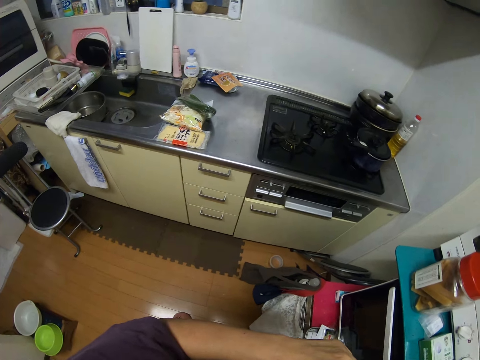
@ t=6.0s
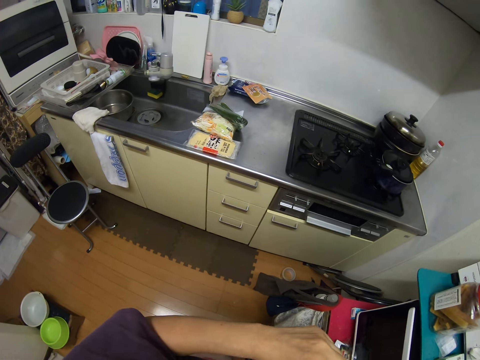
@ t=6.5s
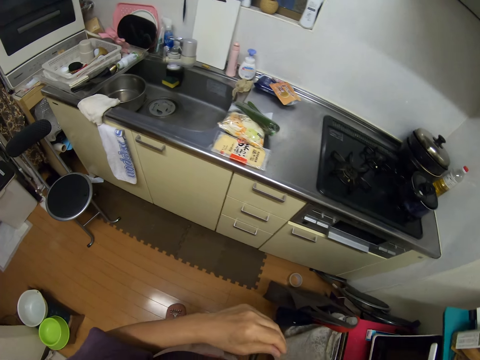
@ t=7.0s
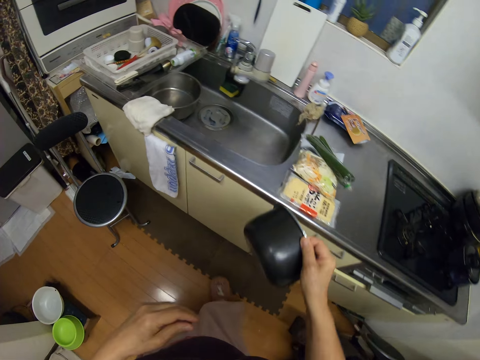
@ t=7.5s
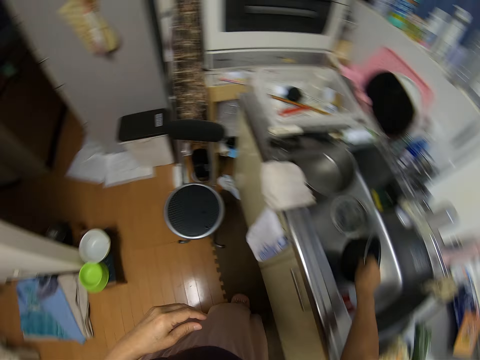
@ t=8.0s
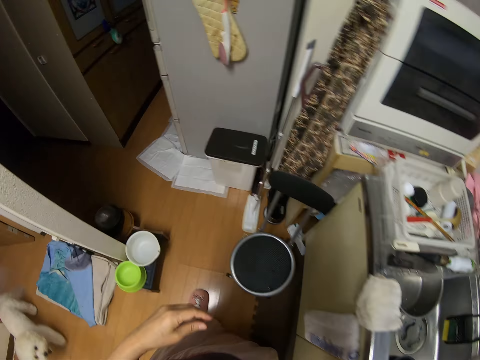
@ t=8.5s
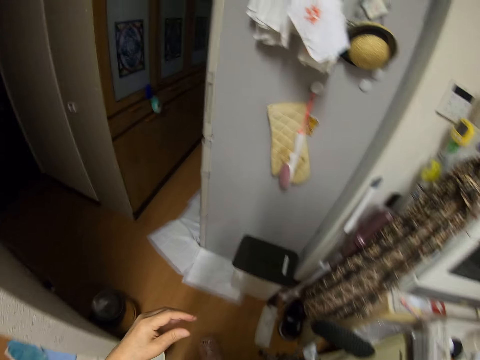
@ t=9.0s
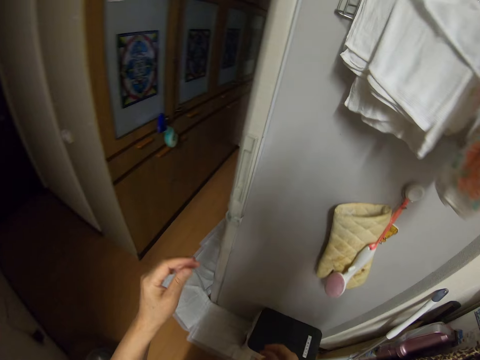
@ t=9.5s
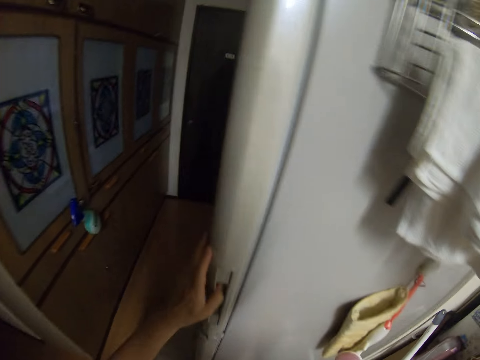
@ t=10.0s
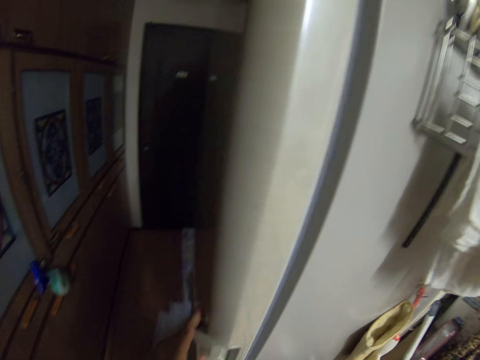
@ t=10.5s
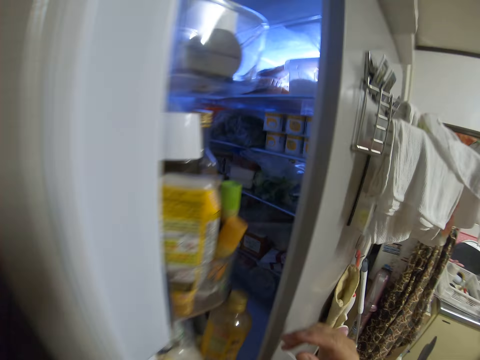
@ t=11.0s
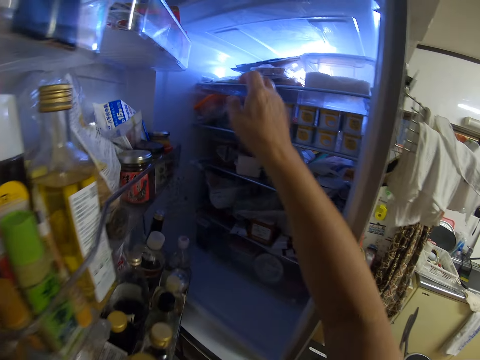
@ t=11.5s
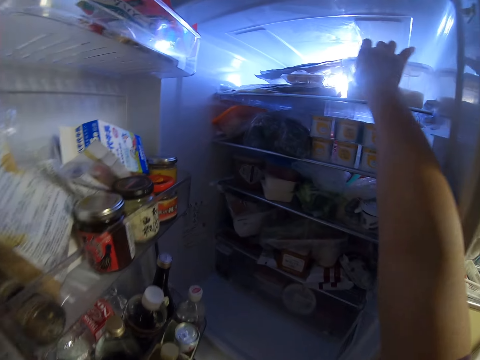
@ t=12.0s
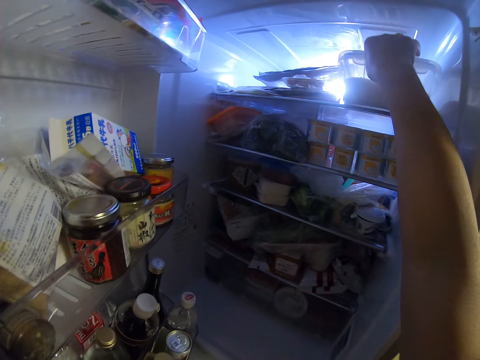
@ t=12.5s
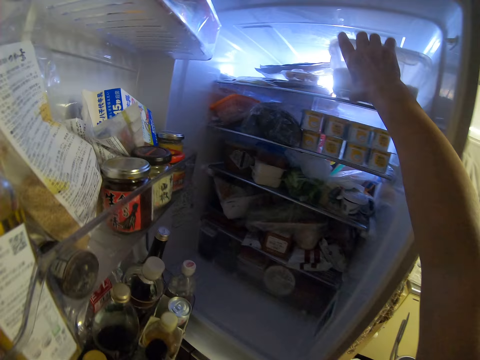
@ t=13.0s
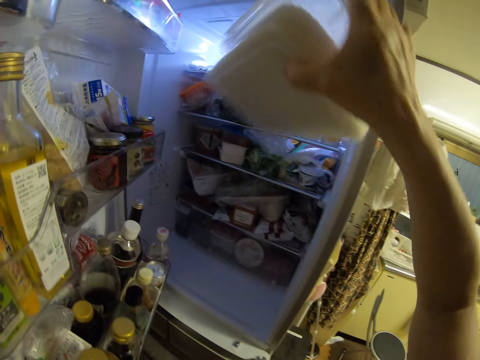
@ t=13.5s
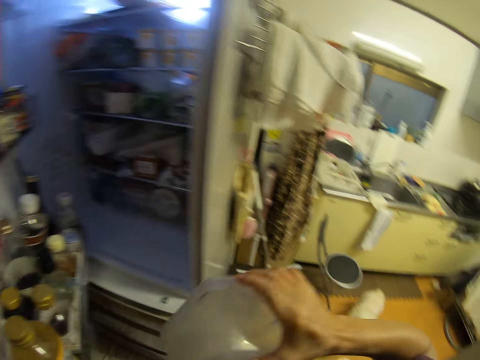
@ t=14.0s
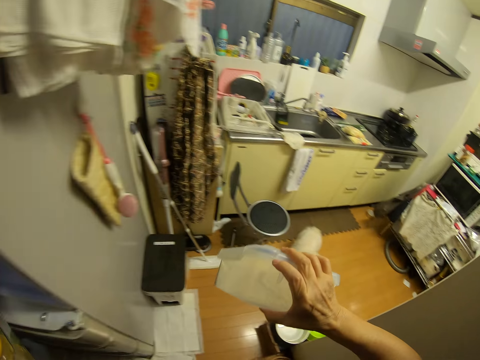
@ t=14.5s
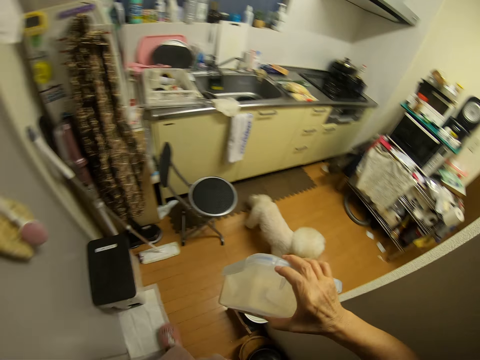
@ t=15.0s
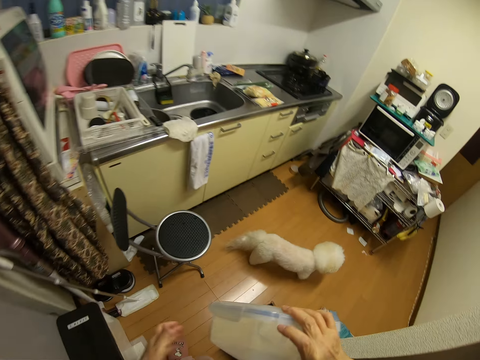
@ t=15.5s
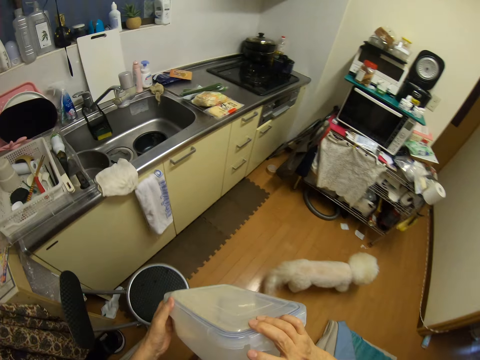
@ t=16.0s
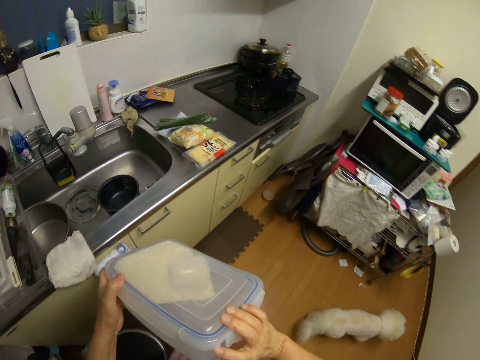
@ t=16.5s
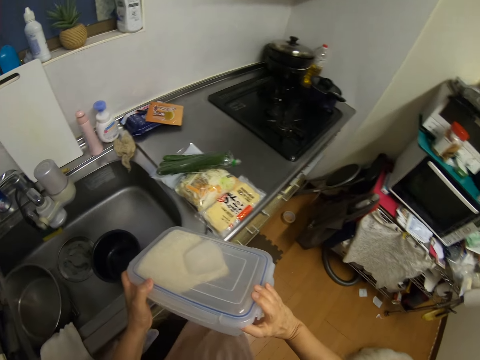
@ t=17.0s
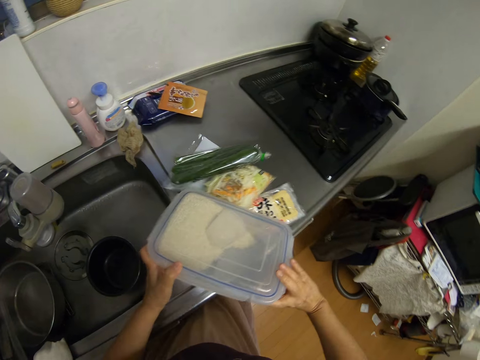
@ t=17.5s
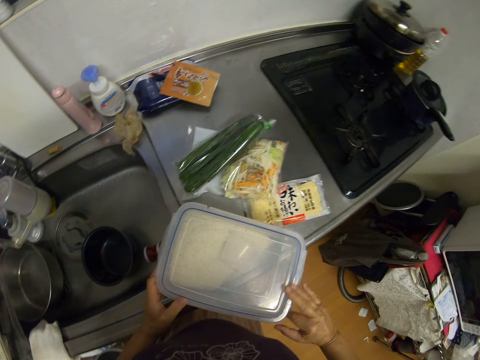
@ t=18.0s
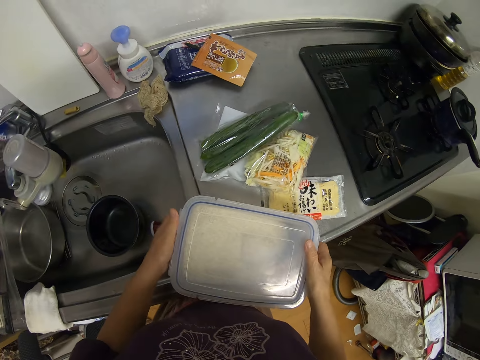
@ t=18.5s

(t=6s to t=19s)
The camera wearer moves to the sink. They hold a pot. They drop the pot into the sink. They walk towards a fridge. They open the fridge. They bring out a plastic container of rice from the fridge. They close the fridge, move to the counter, and drop the container on the counter. They move the container on the counter. They use the plastic container of rice to move the vegetables on the cabinet.

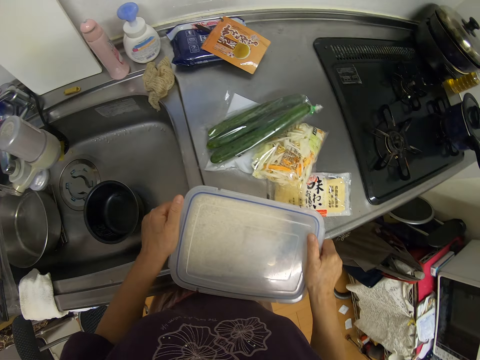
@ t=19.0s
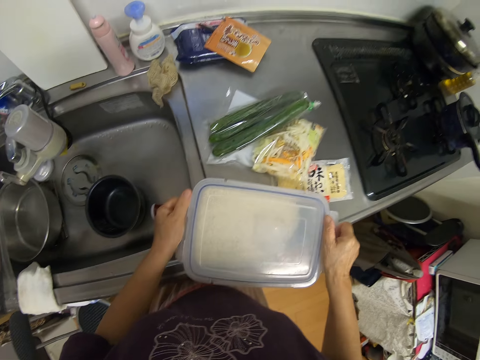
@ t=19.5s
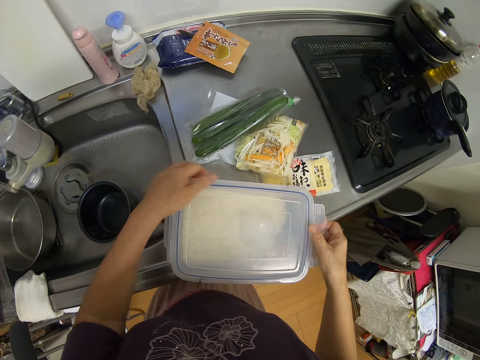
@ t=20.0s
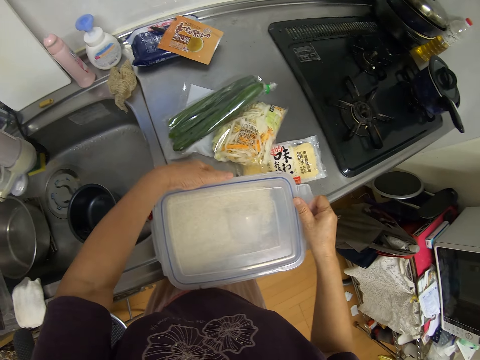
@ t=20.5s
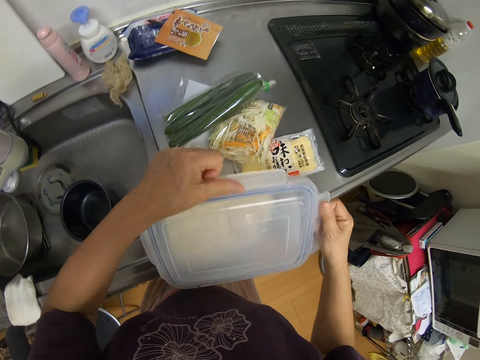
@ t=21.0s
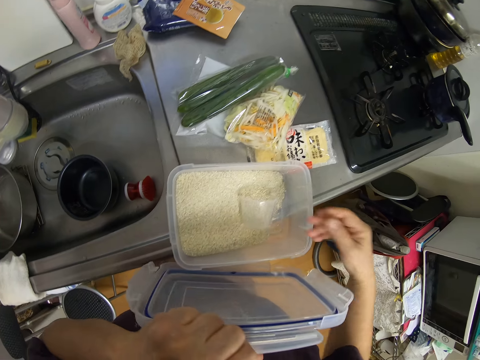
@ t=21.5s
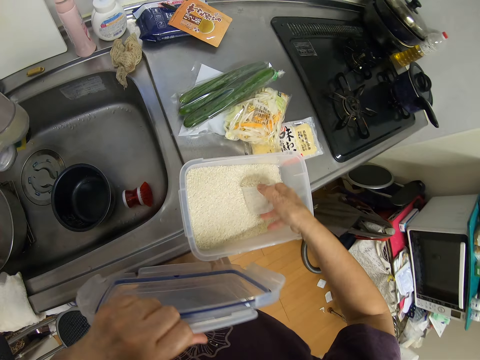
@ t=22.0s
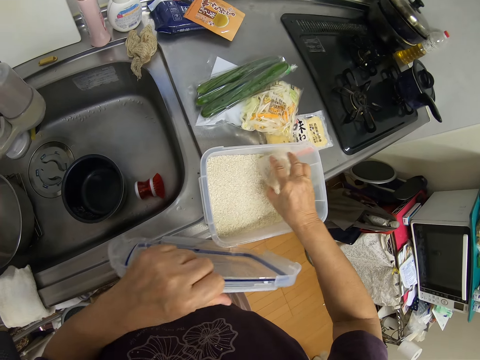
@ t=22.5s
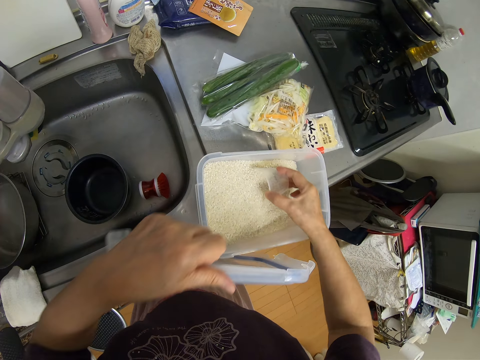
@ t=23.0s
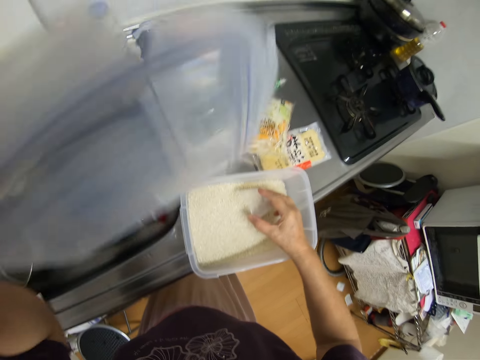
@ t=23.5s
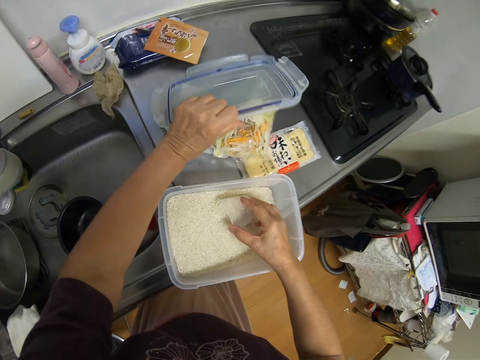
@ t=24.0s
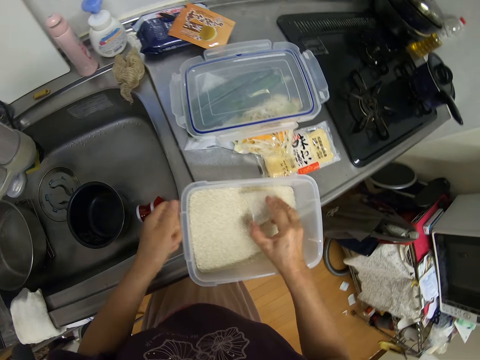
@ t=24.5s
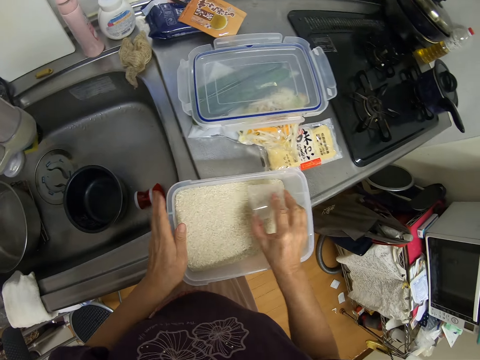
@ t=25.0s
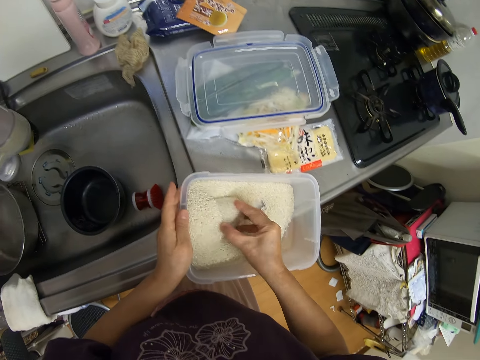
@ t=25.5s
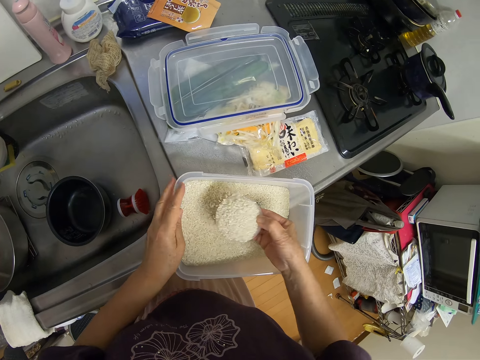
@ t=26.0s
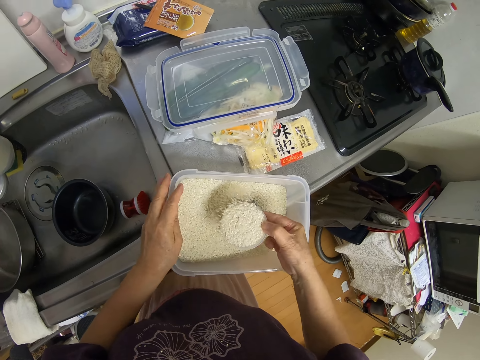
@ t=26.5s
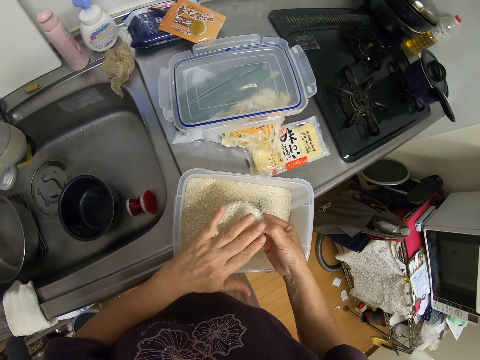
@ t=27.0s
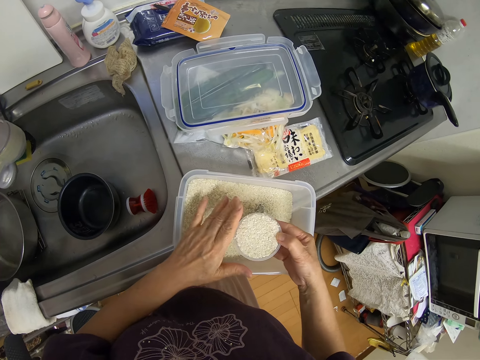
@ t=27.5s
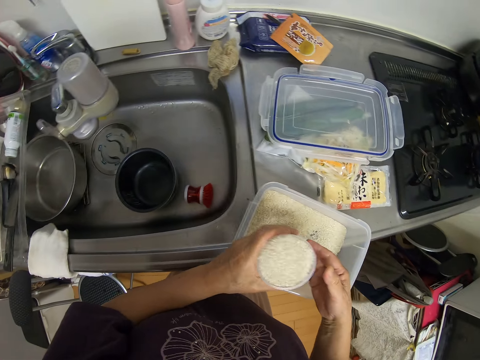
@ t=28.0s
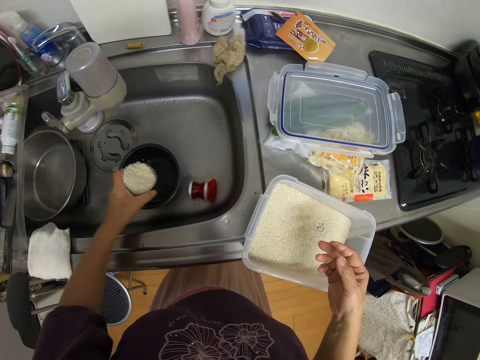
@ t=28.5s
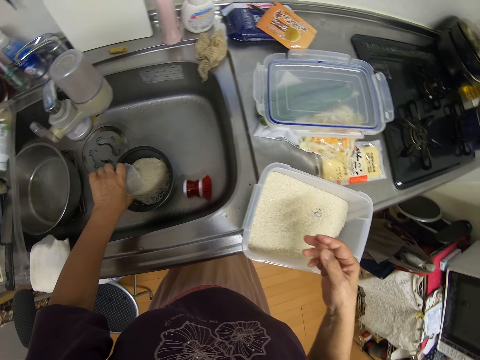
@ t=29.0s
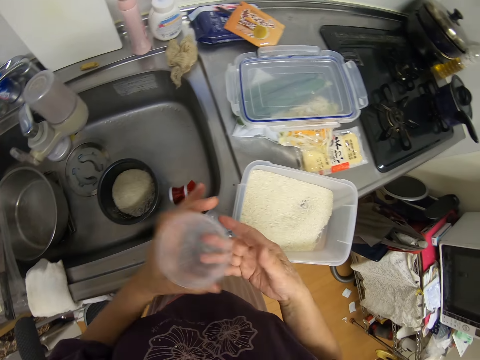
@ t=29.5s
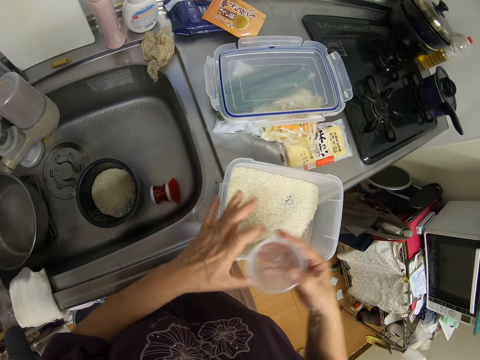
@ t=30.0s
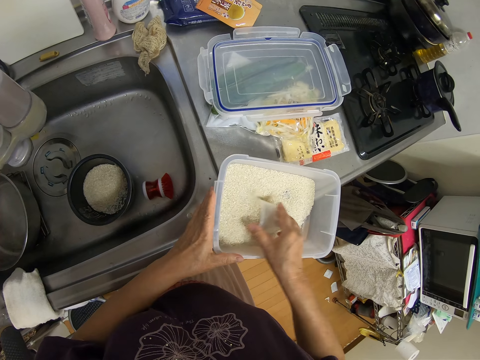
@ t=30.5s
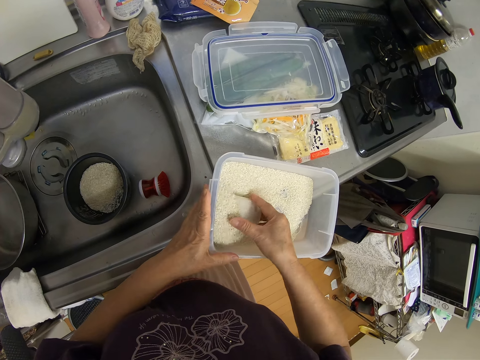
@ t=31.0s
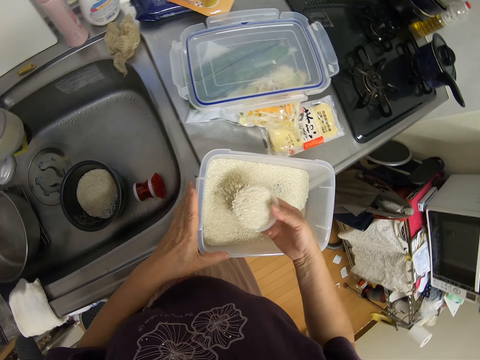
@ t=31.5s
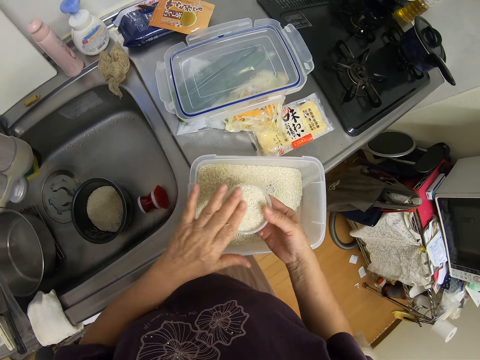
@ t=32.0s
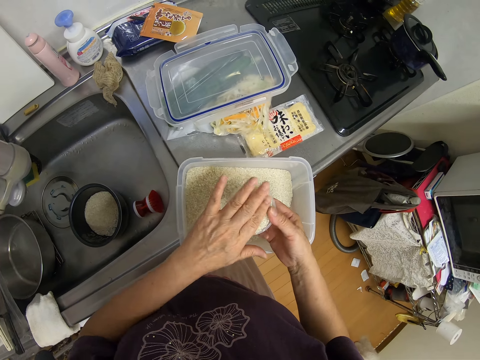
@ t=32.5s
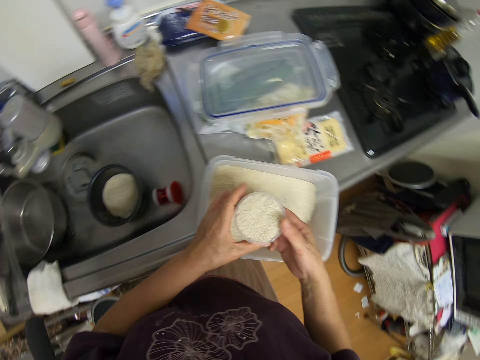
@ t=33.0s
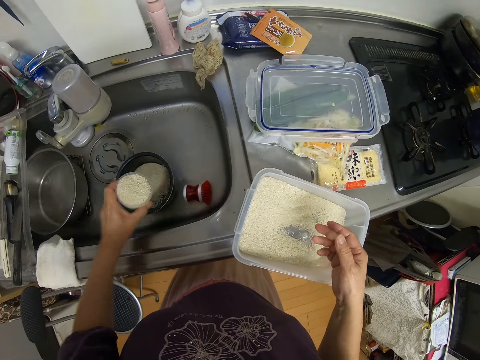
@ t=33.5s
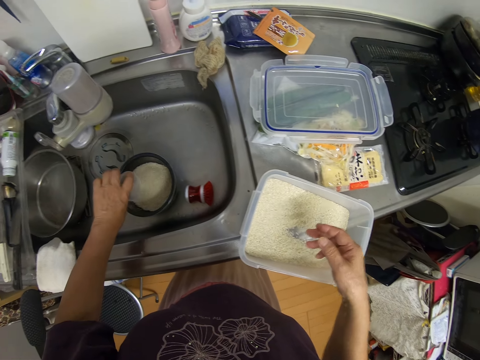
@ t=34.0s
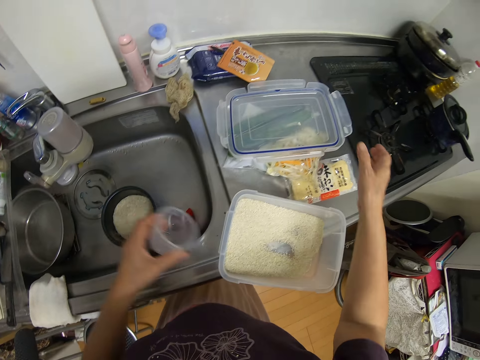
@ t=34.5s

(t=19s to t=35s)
The camera wearer opens the plastic container of rice. They take the rice from the plastic container with a cup or glass. They drop the cover of the plastic container on the vegetables. They measure the rice from the plastic container with the cup. They wipe some rice from the glass. They pour the rice inside the pot in the sink. They measure the rice from the plastic container with the cup. They level the rice in the glass. They pour the rice inside the pot in the sink.
